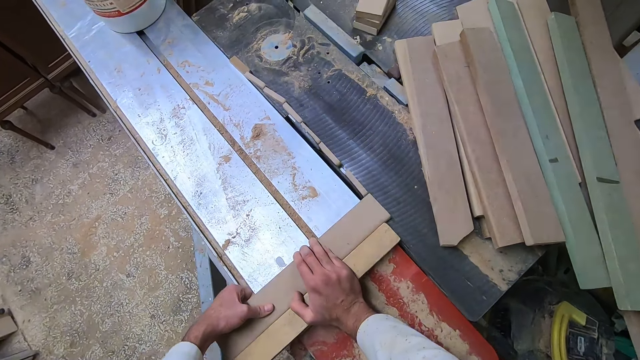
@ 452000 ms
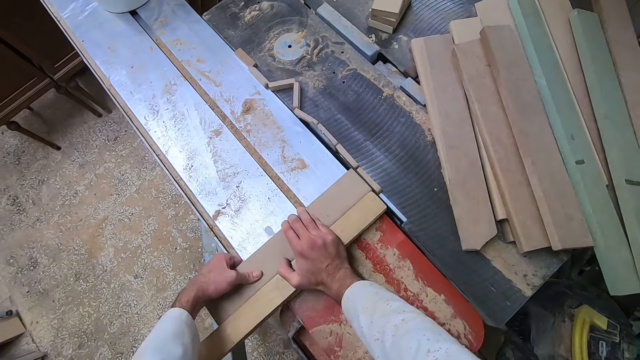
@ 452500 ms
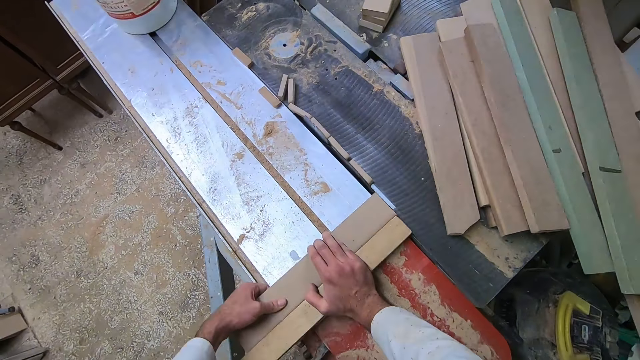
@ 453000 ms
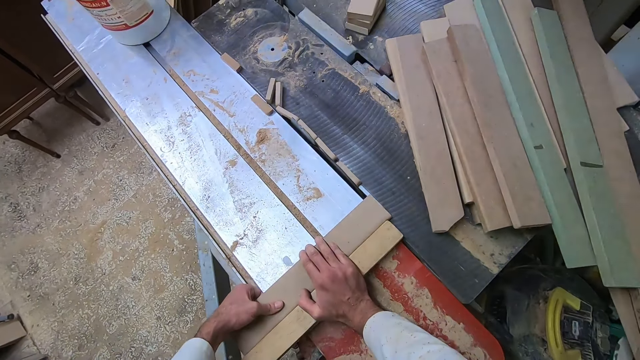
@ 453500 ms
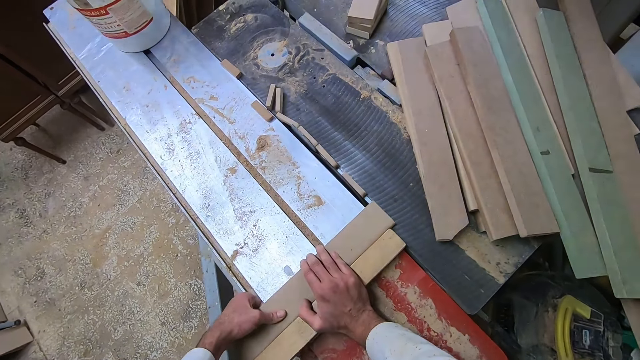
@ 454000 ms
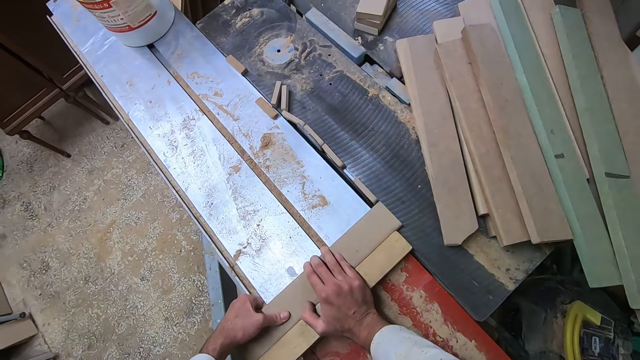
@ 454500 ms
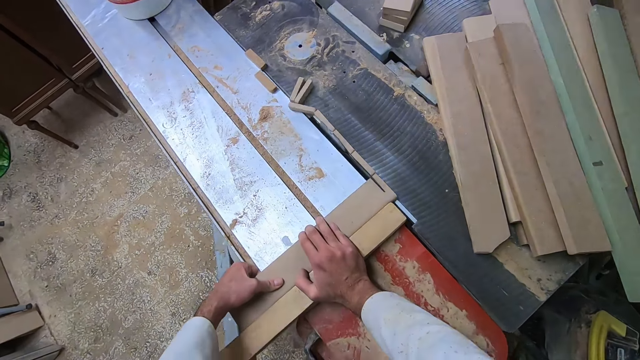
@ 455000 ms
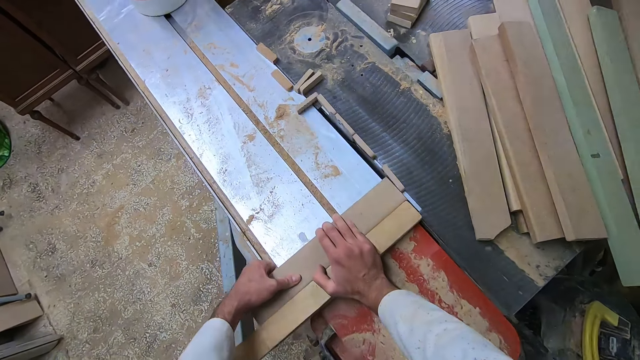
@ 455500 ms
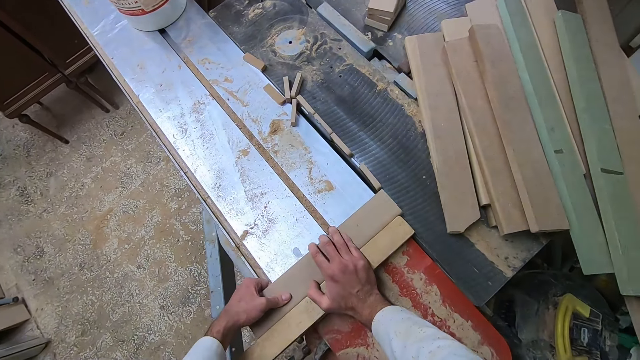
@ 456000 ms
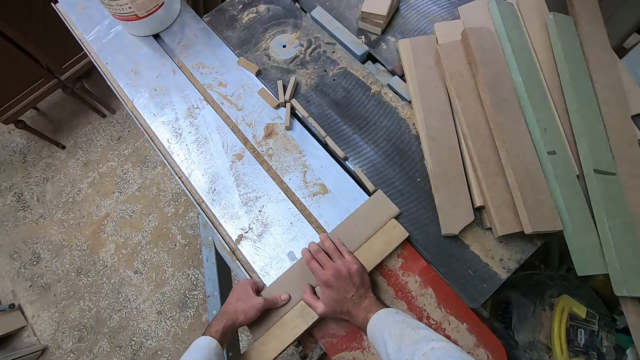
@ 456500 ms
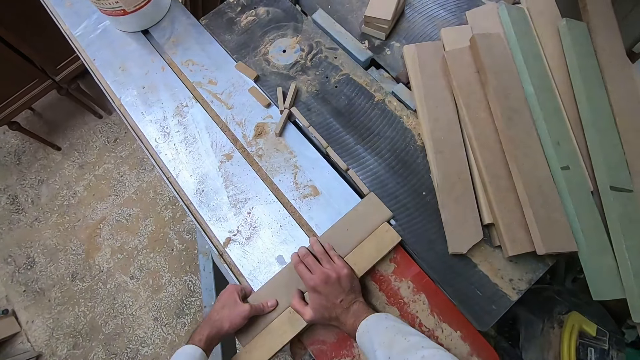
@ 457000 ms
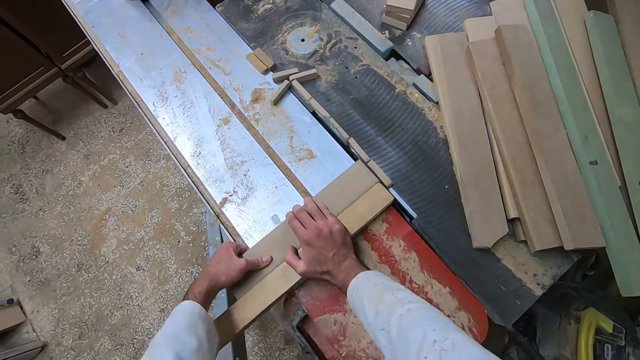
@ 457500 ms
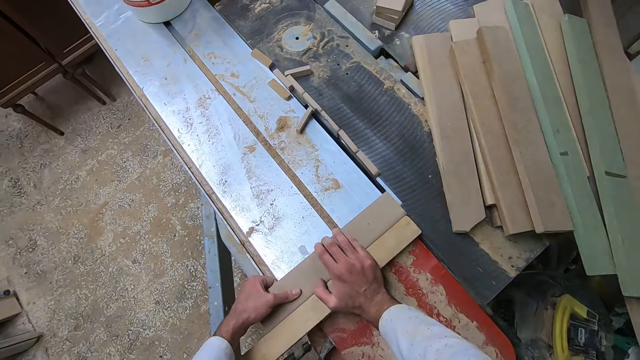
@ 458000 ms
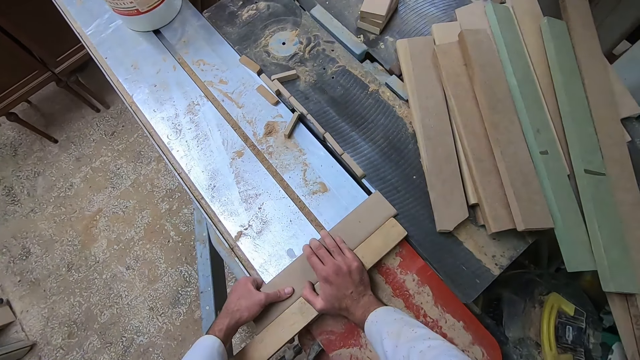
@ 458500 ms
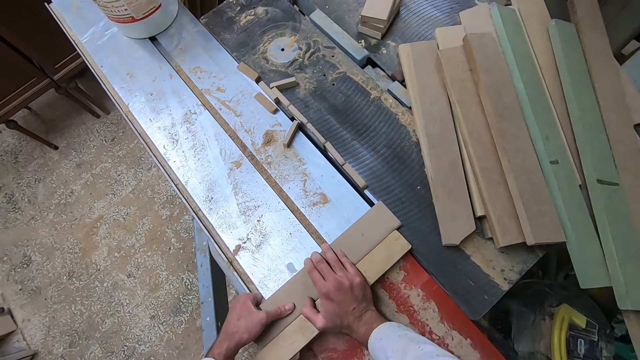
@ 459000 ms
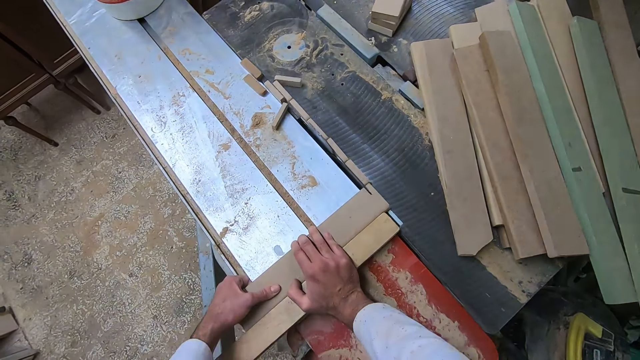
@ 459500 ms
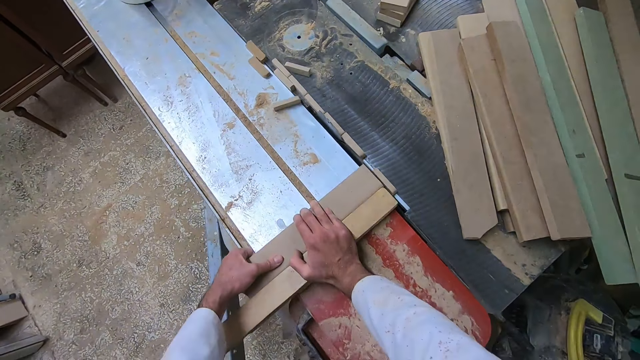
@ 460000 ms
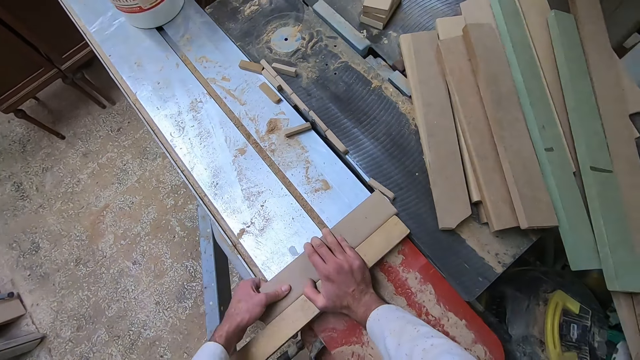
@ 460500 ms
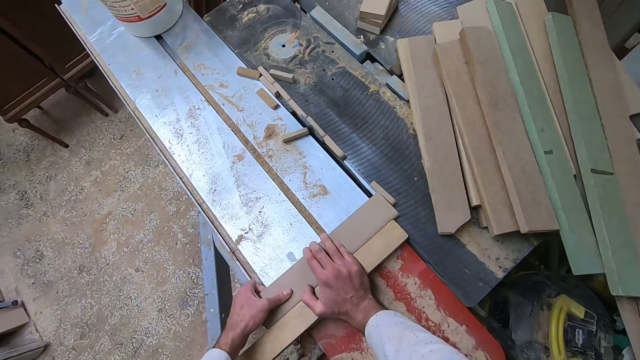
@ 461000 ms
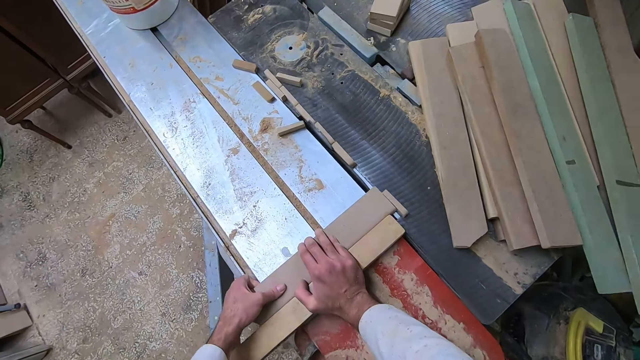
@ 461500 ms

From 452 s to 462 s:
The camera wearer cuts a piece of the wood with the saw. They adjust the wood on the slider. They cut a piece of the wood with the saw. They adjust the wood on the slider. They cut a piece of the wood with the saw. They adjust the wood on the slider. They cut a piece of the wood with the saw. They adjust the wood on the slider.

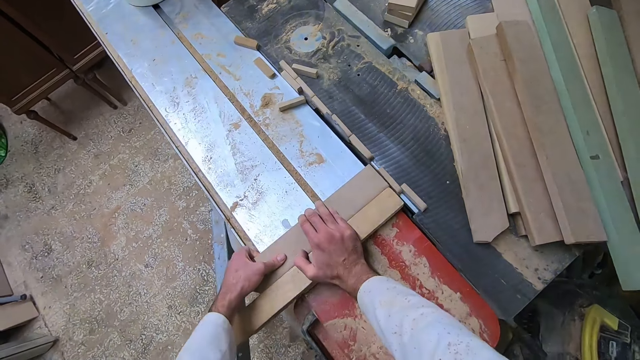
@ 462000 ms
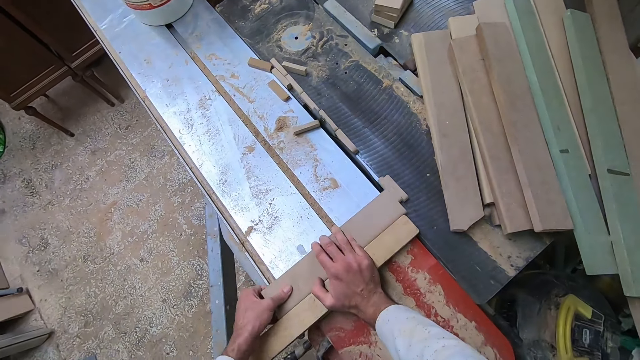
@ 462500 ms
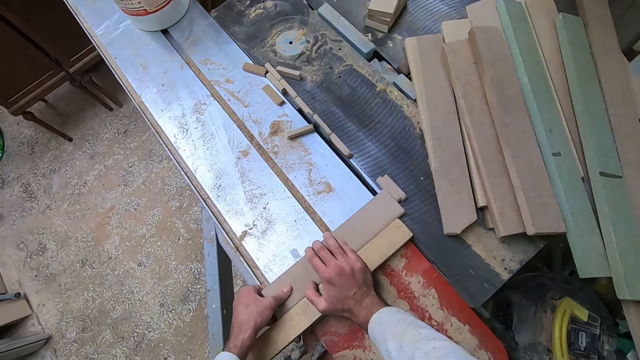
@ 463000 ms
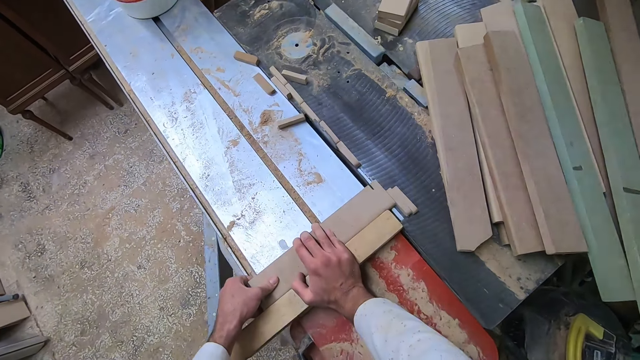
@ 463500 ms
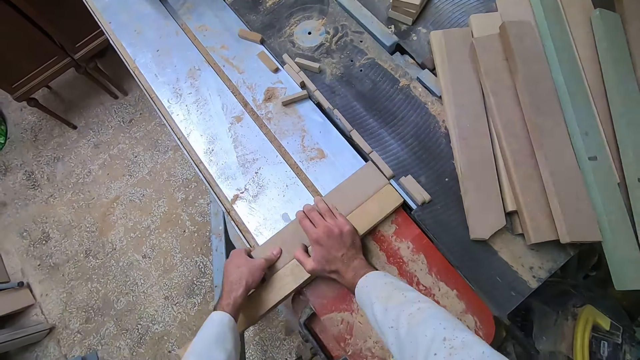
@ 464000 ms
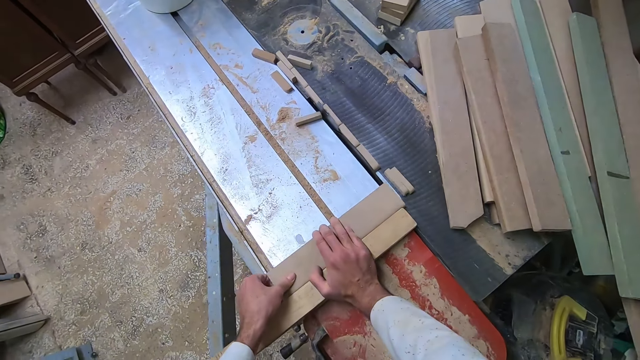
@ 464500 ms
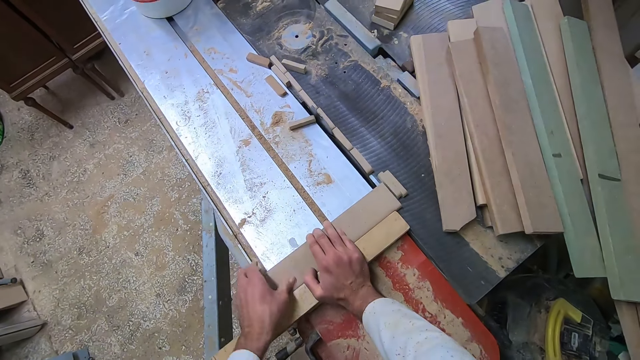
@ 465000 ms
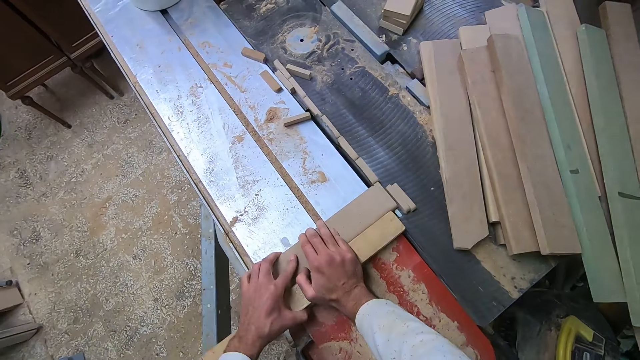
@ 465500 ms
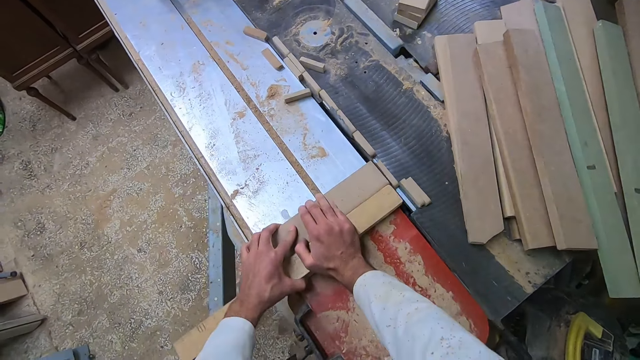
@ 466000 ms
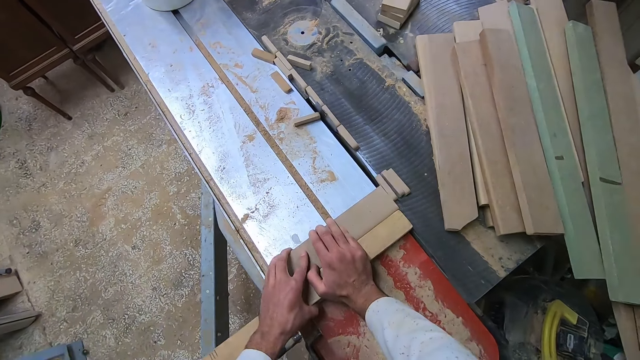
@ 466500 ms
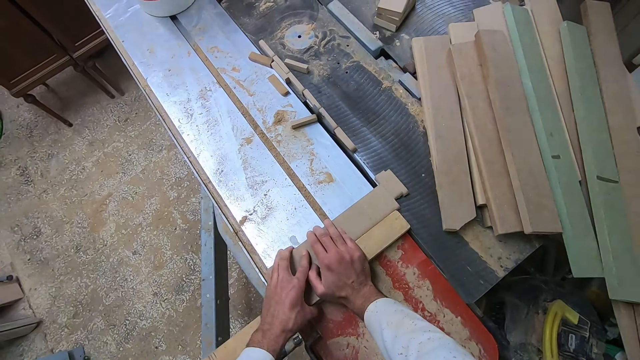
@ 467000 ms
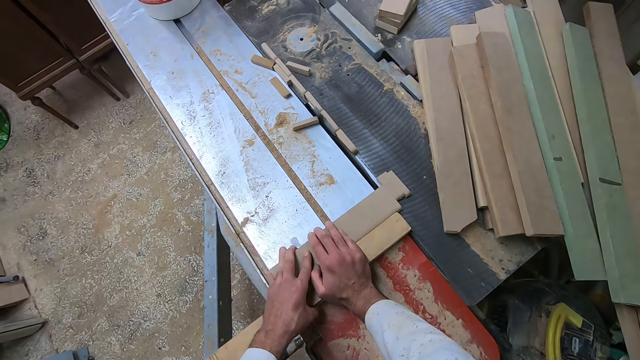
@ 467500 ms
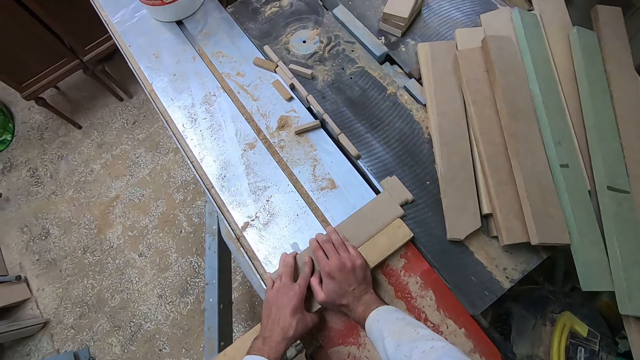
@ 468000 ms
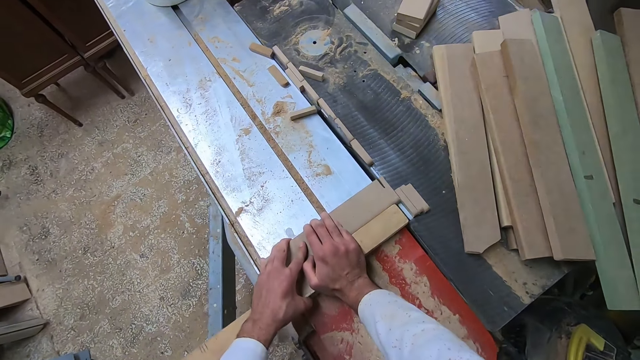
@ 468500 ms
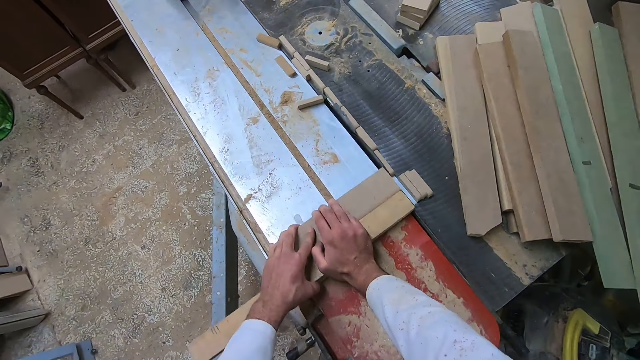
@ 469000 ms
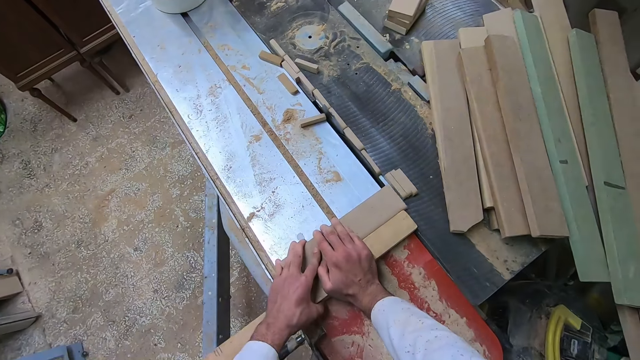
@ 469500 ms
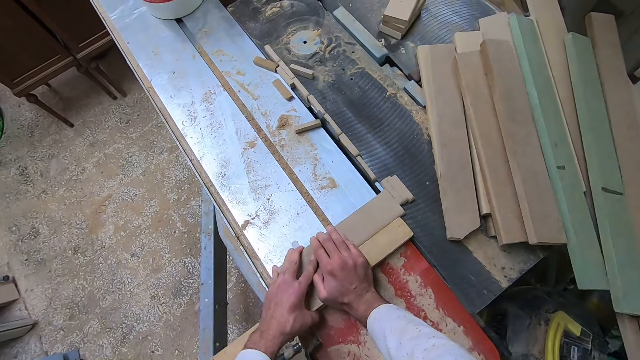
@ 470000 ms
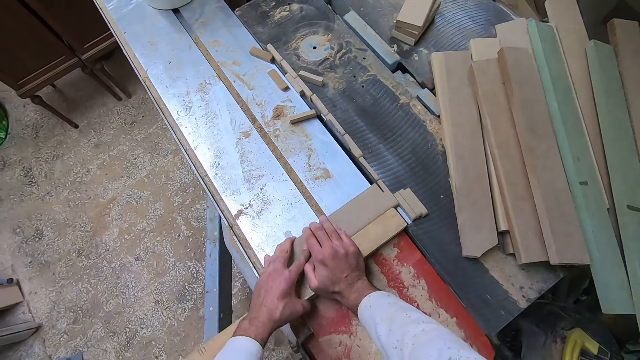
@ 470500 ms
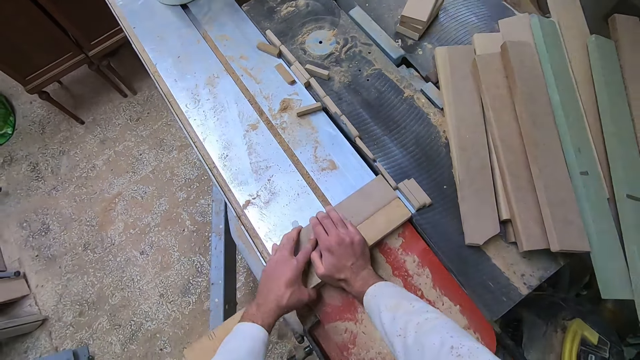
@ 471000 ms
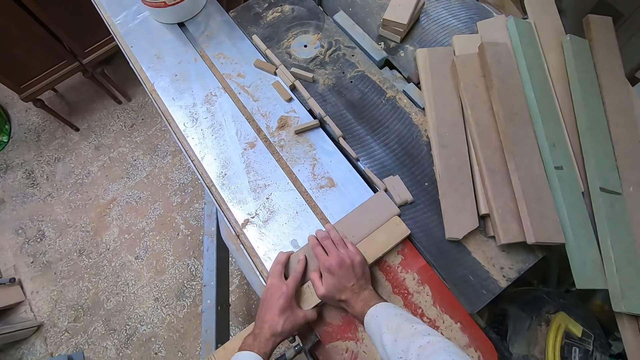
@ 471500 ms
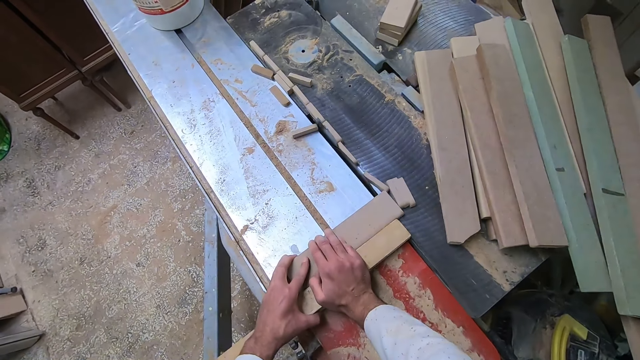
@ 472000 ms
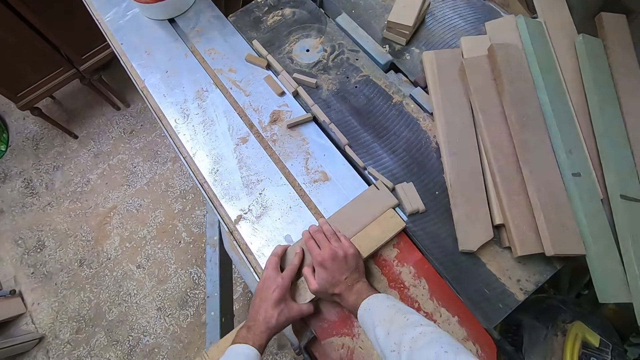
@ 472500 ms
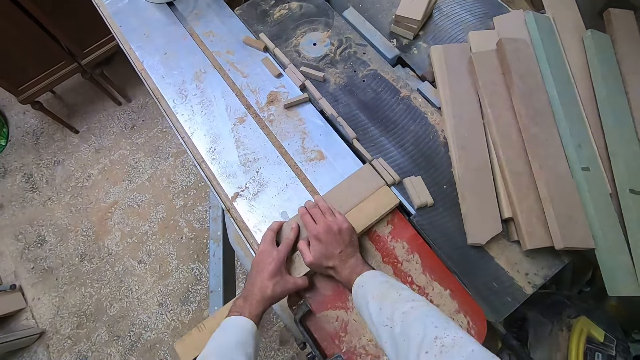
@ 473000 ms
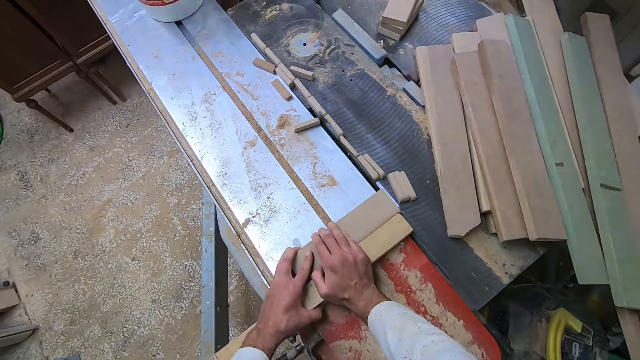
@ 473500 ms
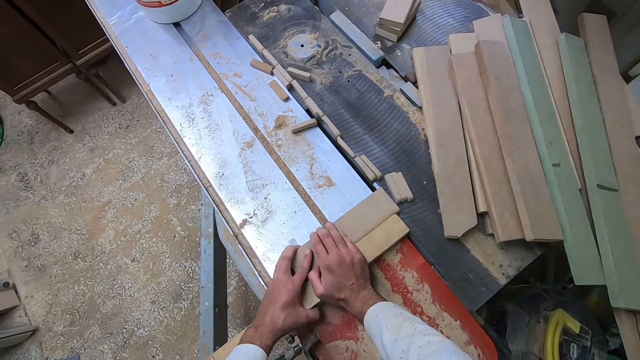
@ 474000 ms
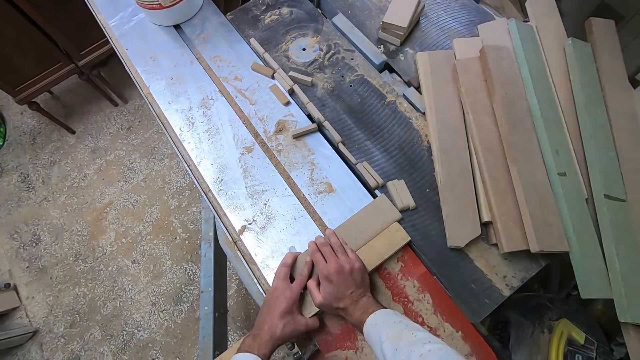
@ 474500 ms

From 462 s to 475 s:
The camera wearer cuts a piece of the wood with the saw. They adjust the wood on the slider. They cut a piece of the wood with the saw. They adjust the wood on the slider. They cut a piece of the wood with the saw. They adjust the wood on the slider. They cut a piece of the wood with the saw. They adjust the wood on the slider. They cut a piece of the wood with the saw. They adjust the wood on the slider. They cut a piece of the wood with the saw. They adjust the wood on the slider.
